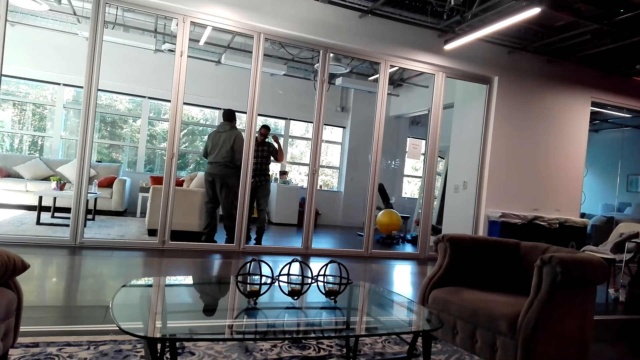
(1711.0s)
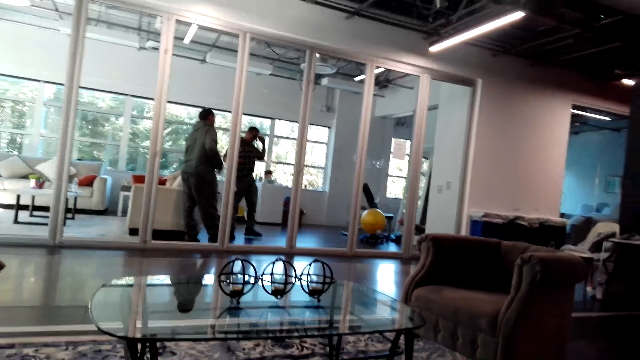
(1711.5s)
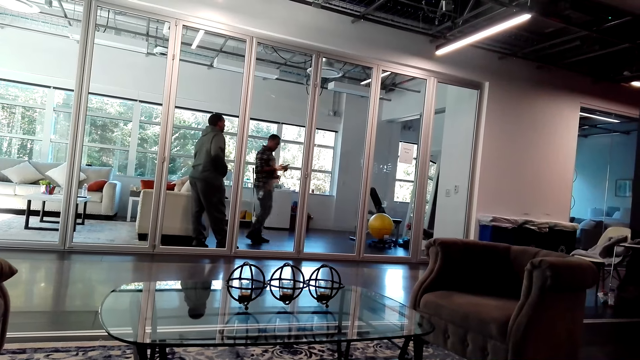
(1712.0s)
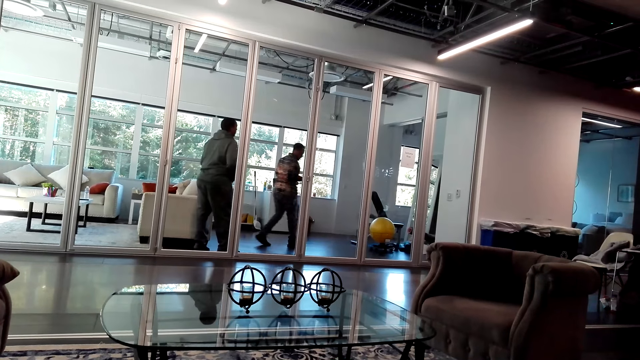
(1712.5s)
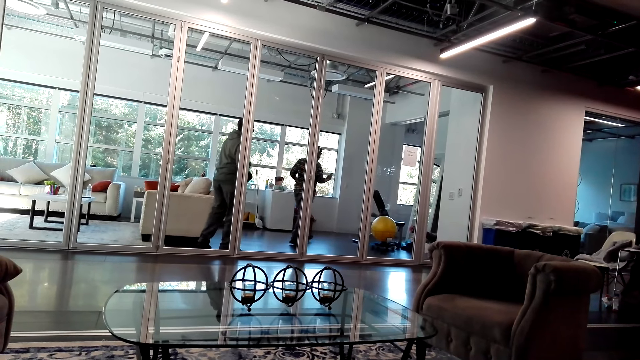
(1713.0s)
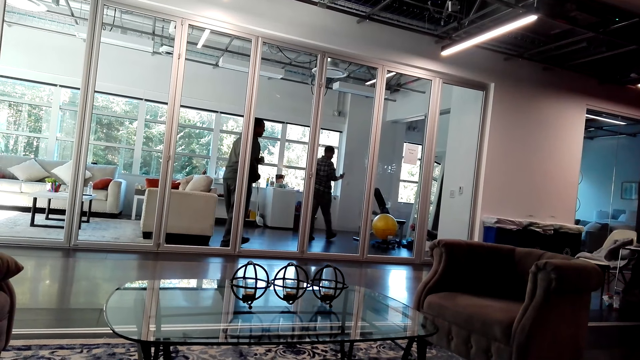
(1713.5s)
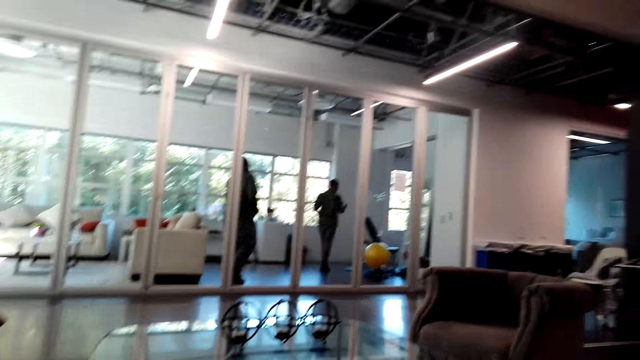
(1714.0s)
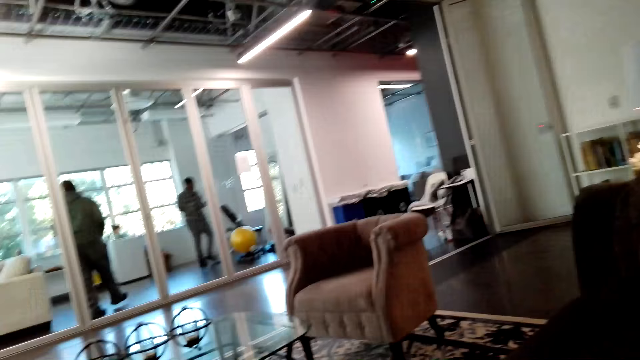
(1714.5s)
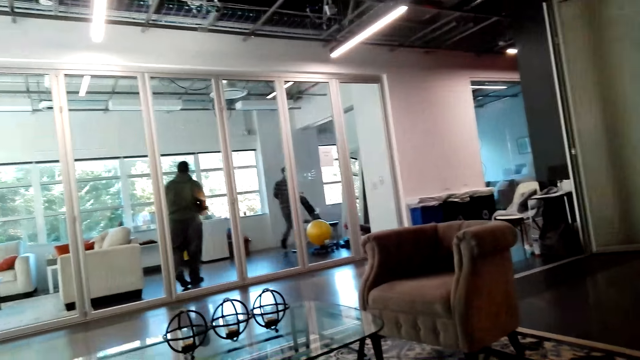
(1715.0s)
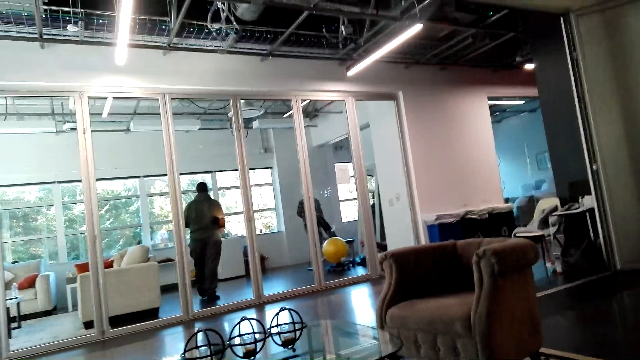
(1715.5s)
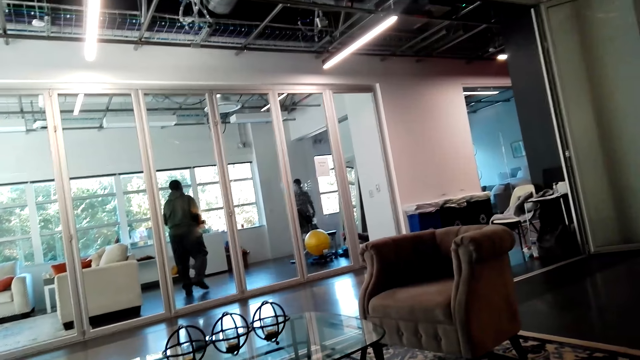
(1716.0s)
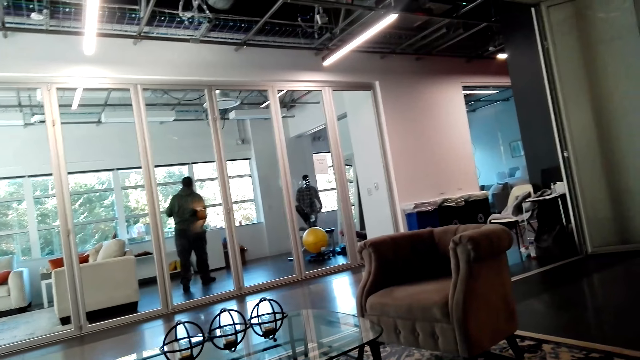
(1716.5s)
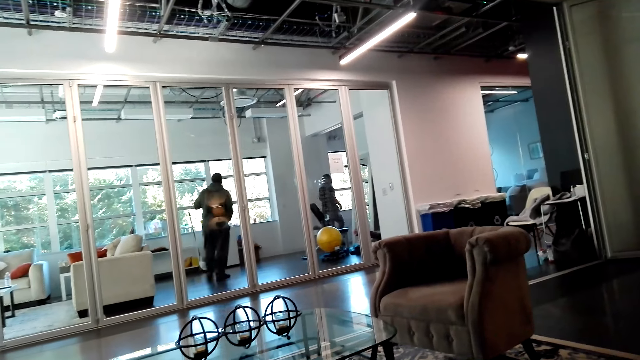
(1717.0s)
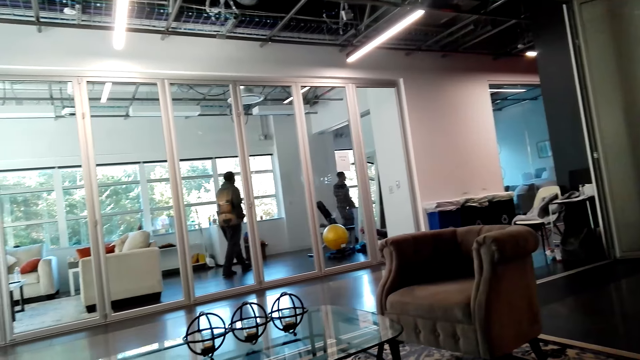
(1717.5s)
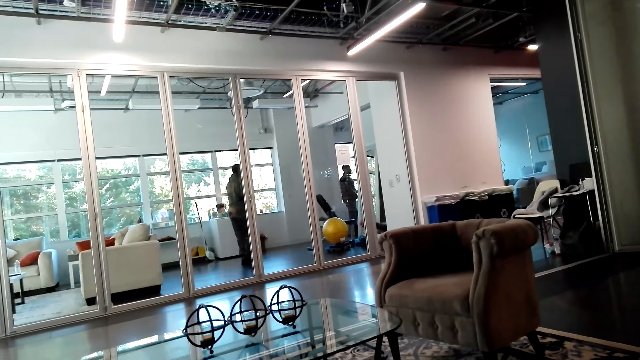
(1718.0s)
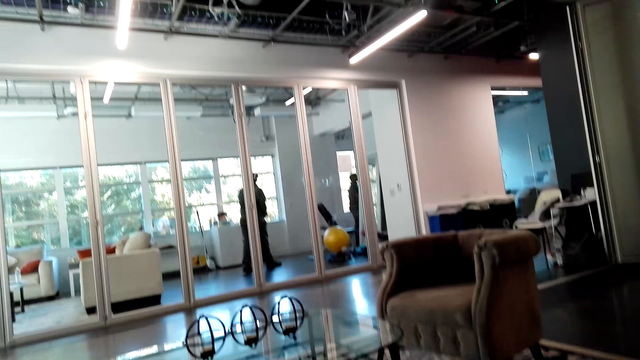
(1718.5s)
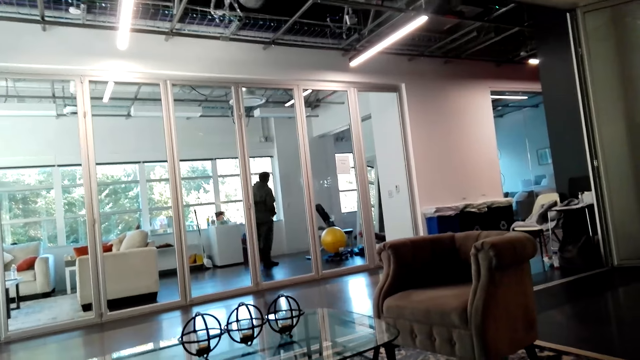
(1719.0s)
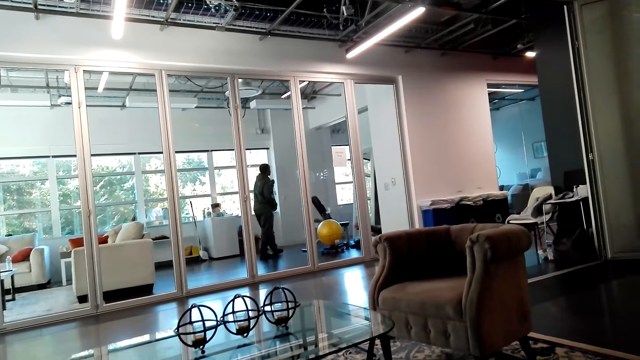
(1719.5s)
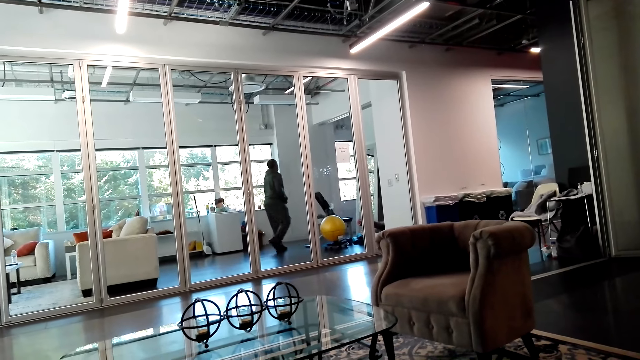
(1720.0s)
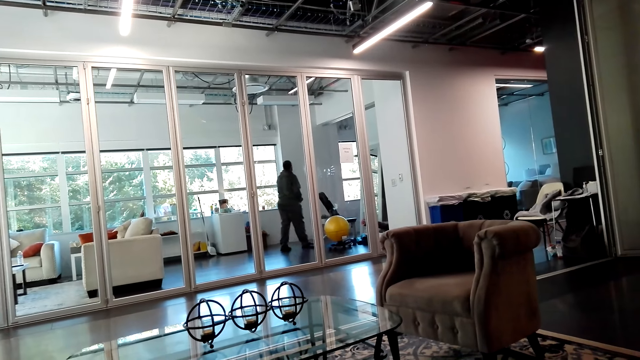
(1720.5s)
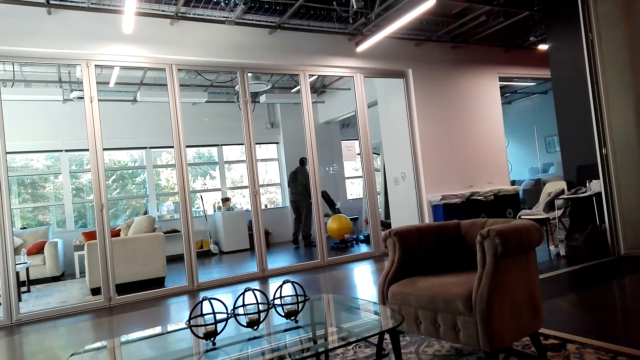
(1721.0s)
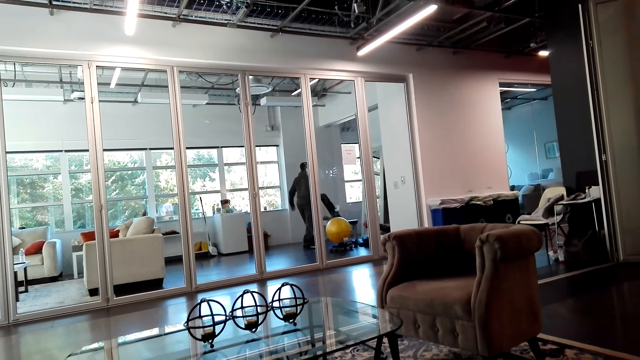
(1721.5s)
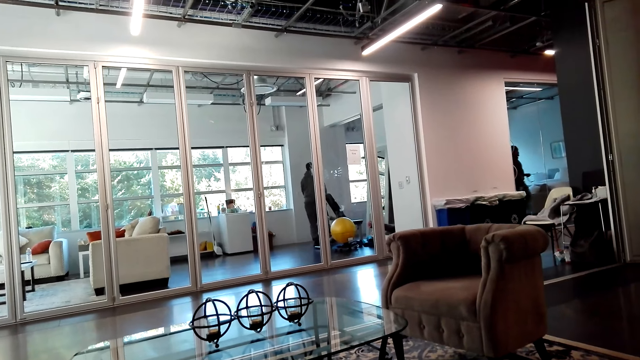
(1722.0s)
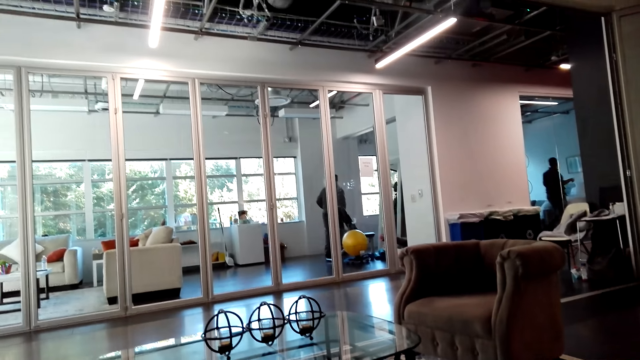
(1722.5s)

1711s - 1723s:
A person walks out of the living room. The camera wearer looks around. Another person walks out of the living room.

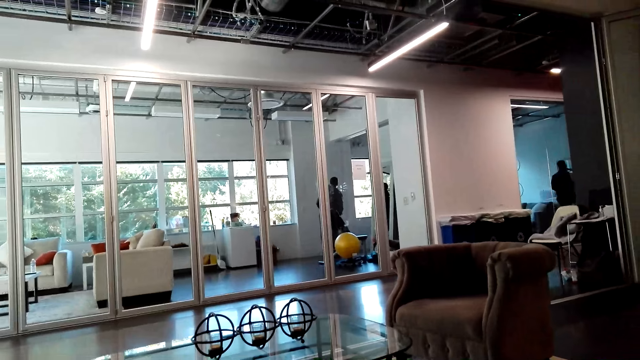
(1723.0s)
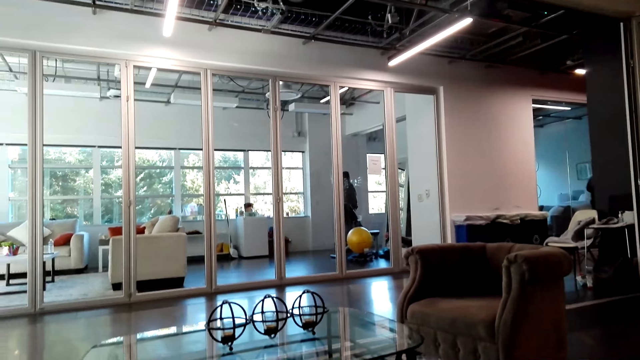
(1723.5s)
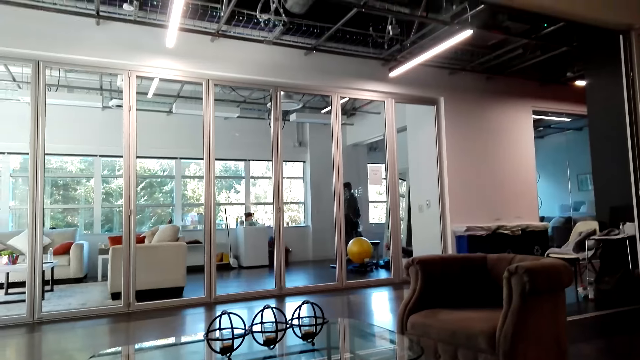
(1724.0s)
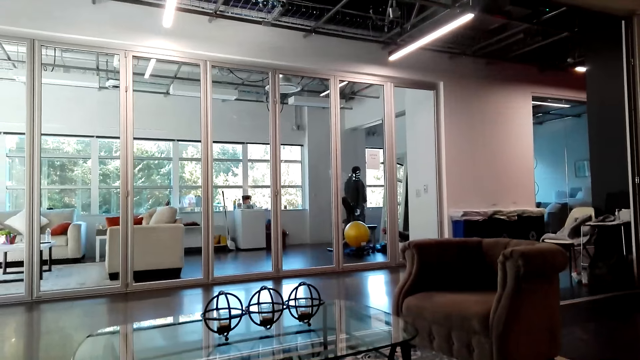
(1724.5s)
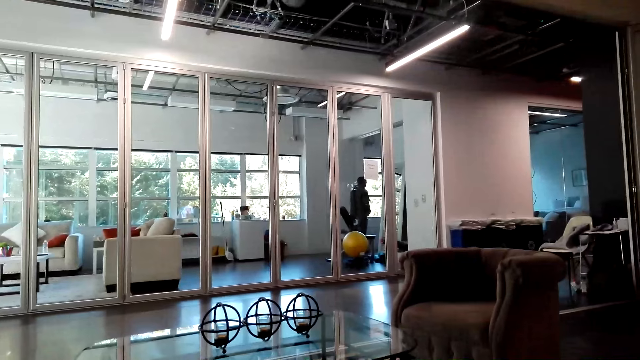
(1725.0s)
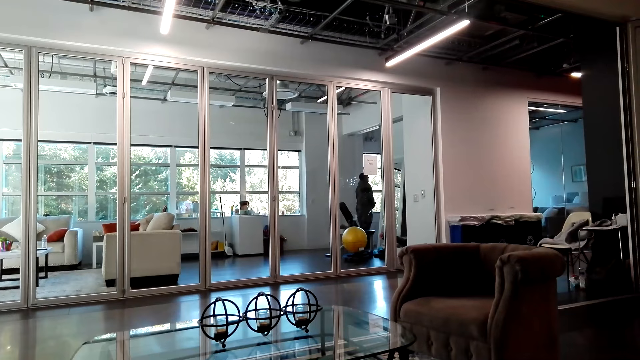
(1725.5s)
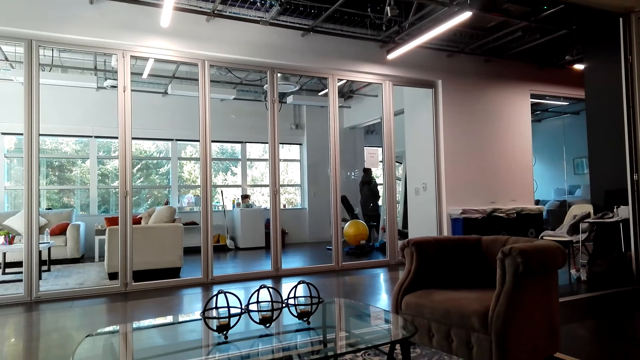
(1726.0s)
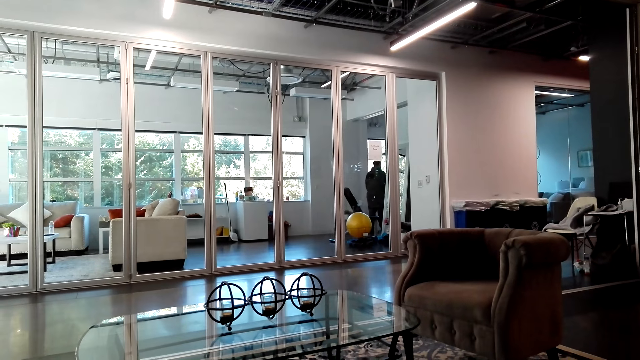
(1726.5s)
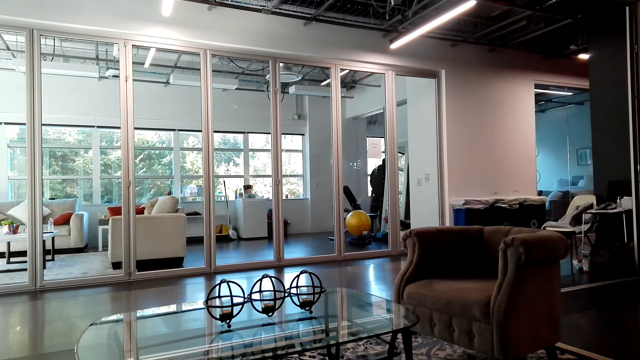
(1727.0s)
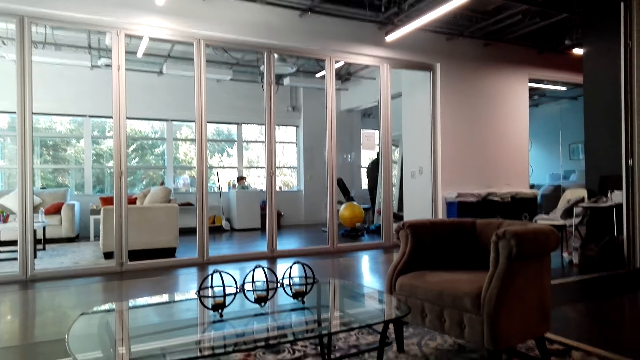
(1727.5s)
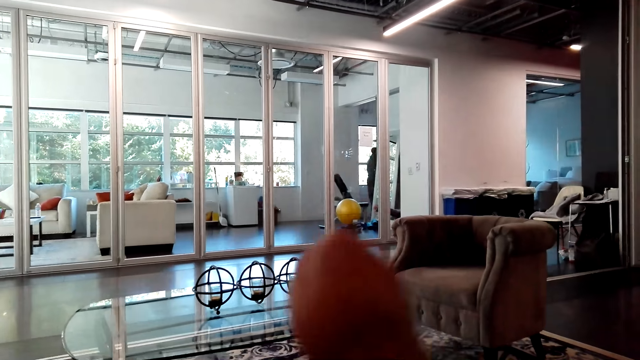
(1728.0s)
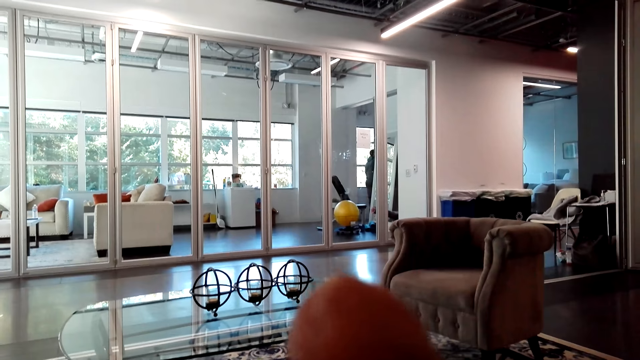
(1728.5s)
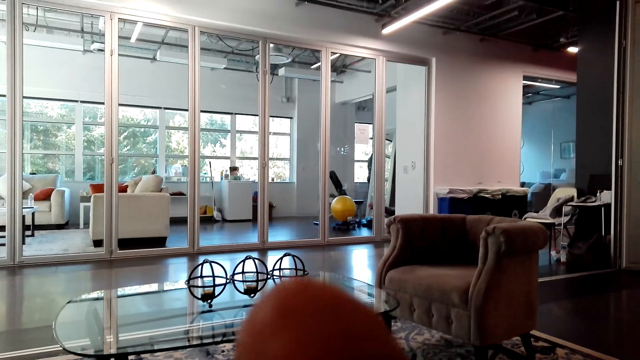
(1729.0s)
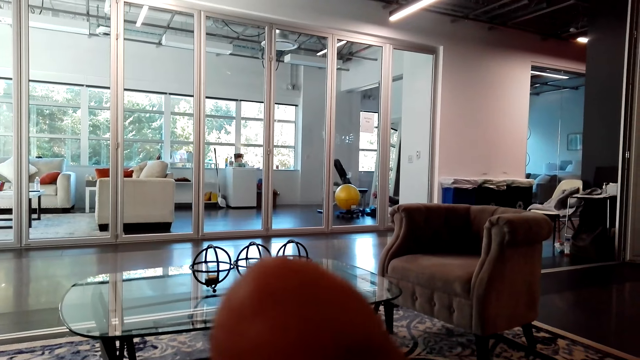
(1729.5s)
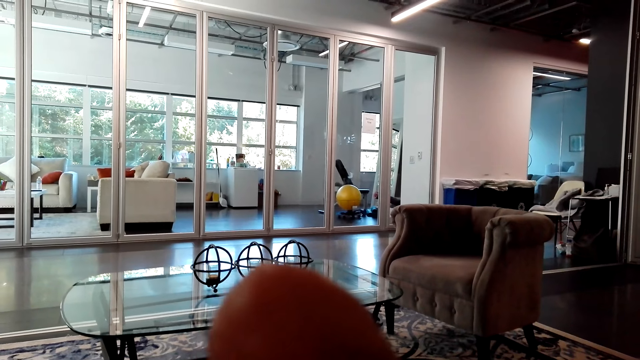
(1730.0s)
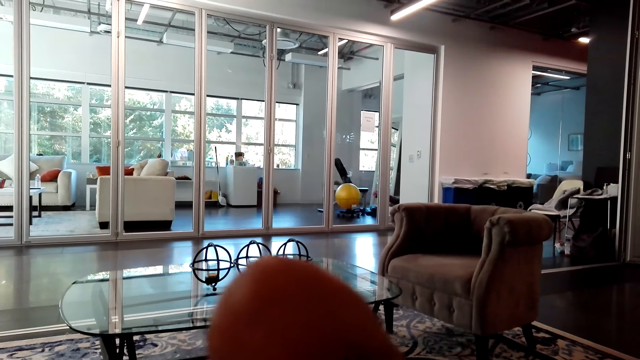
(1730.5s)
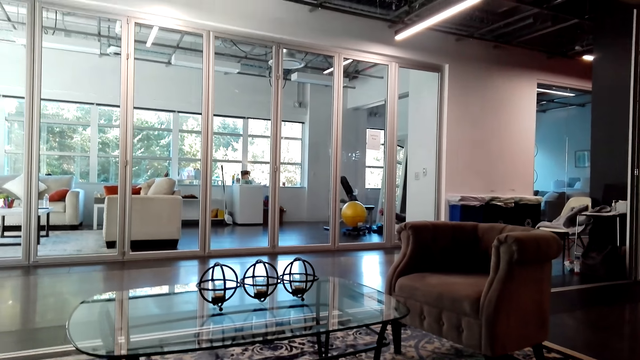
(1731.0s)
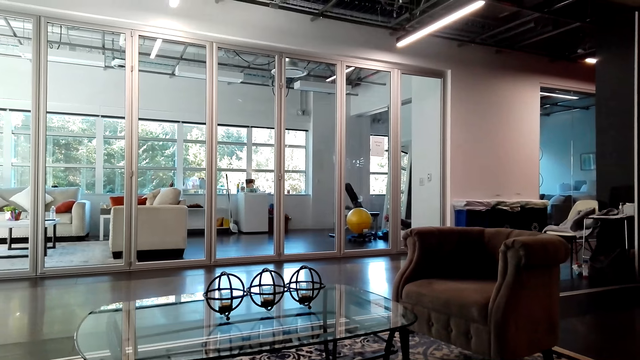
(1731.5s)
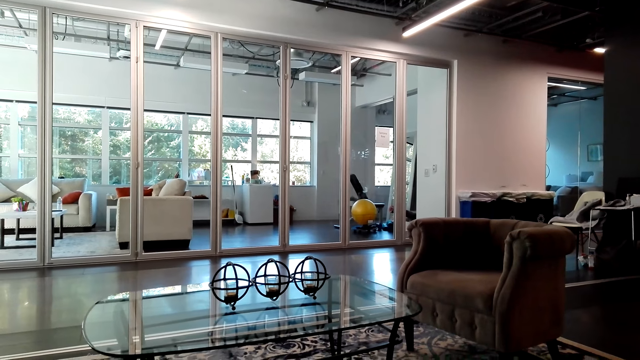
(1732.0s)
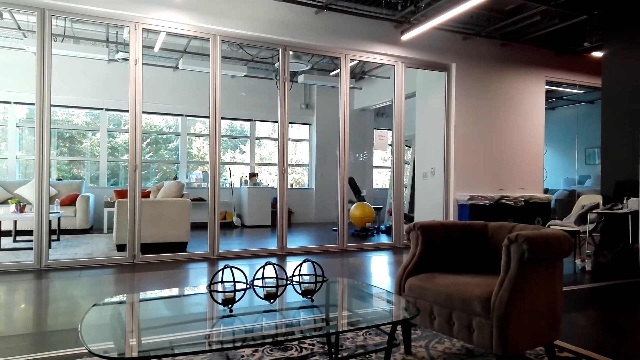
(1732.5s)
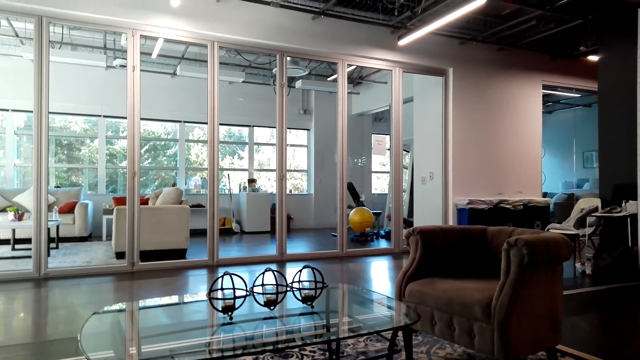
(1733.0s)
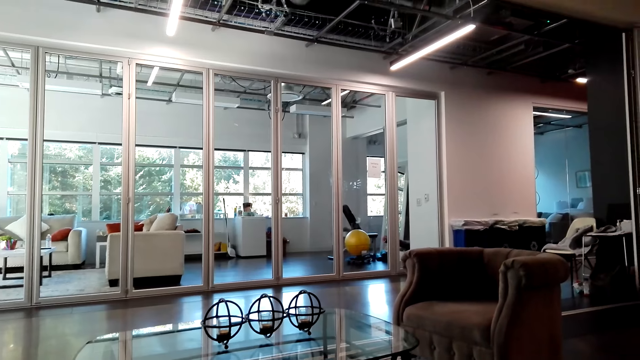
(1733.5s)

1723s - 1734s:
The camera wearer adjusts the camera. She moves her hand. She looks around.
